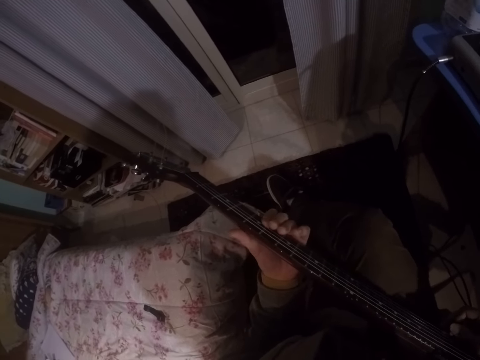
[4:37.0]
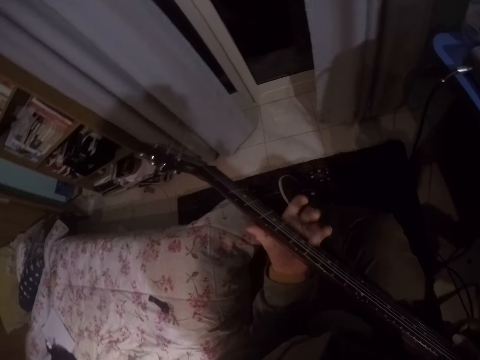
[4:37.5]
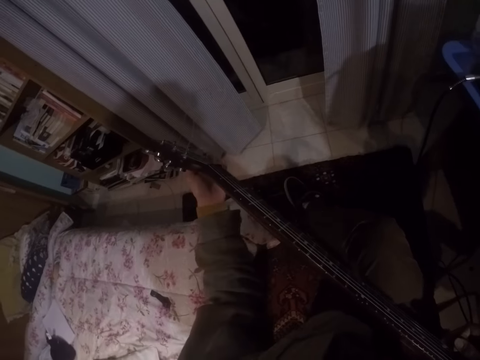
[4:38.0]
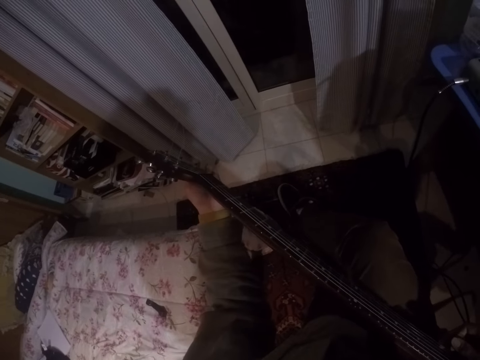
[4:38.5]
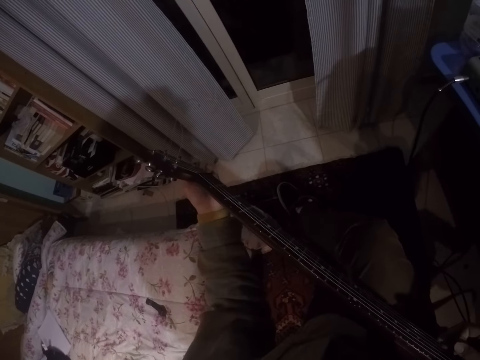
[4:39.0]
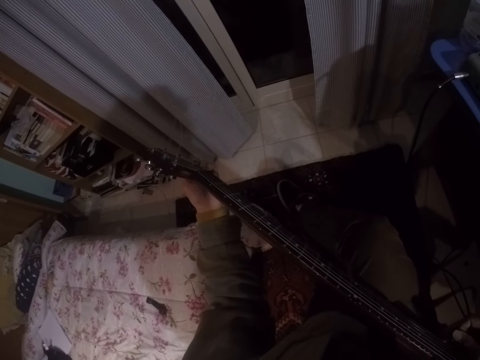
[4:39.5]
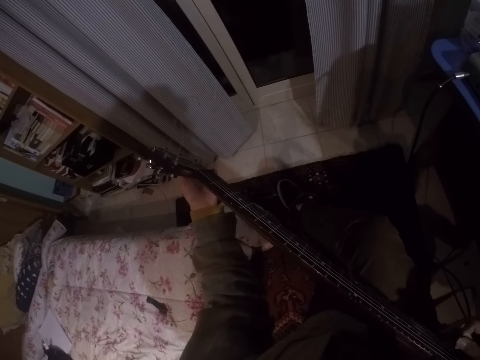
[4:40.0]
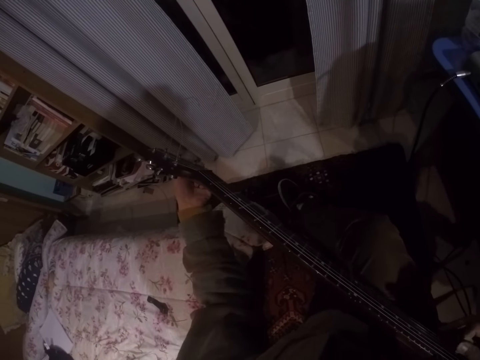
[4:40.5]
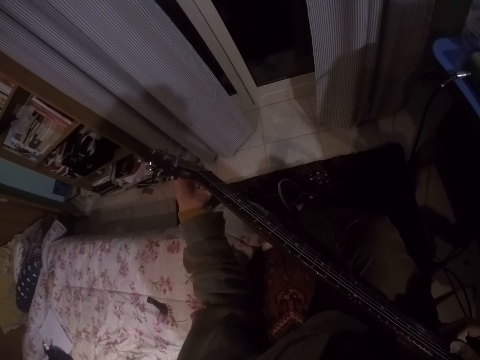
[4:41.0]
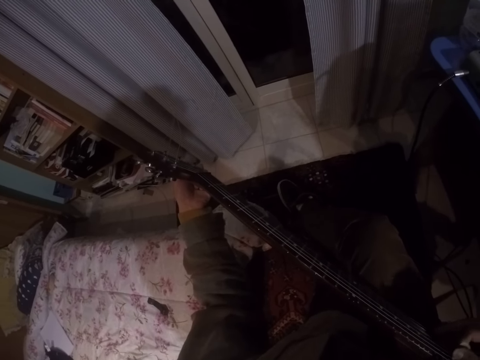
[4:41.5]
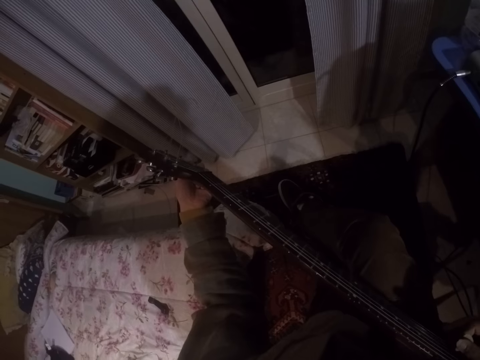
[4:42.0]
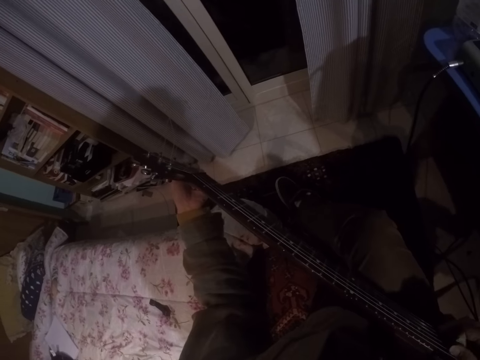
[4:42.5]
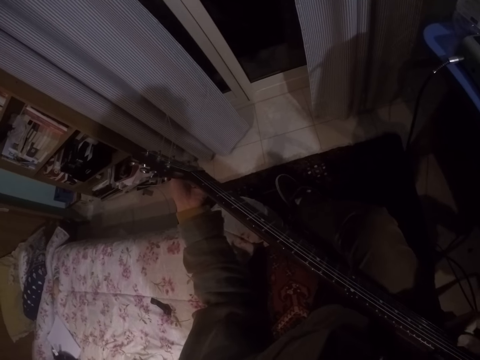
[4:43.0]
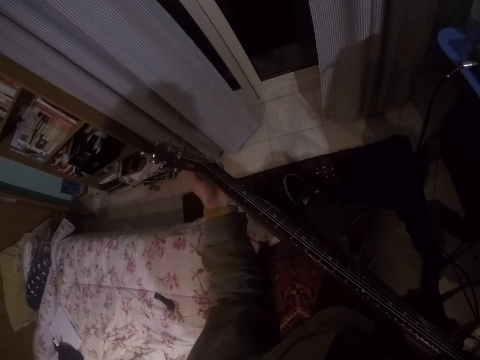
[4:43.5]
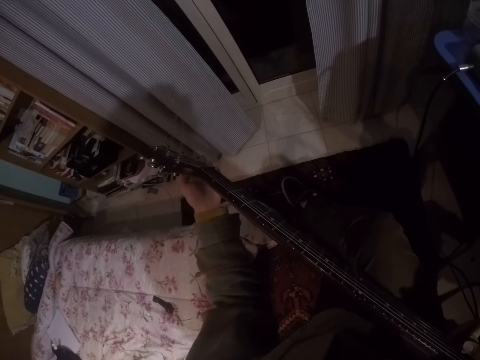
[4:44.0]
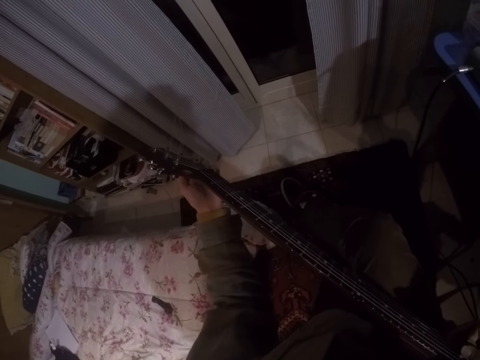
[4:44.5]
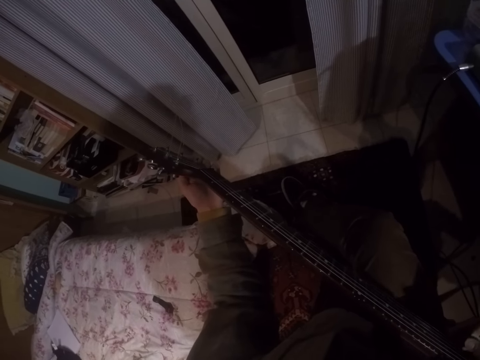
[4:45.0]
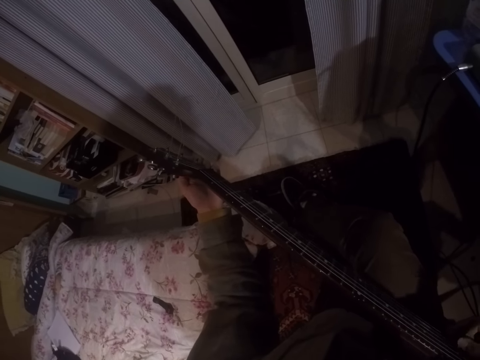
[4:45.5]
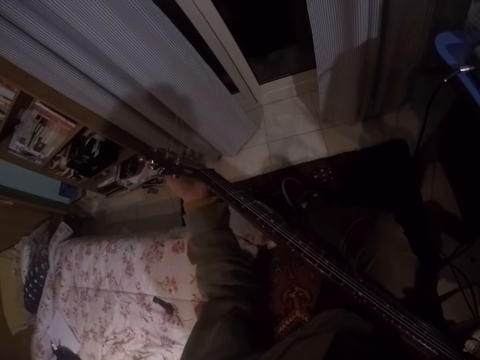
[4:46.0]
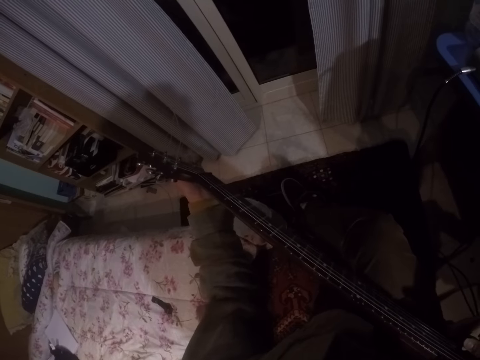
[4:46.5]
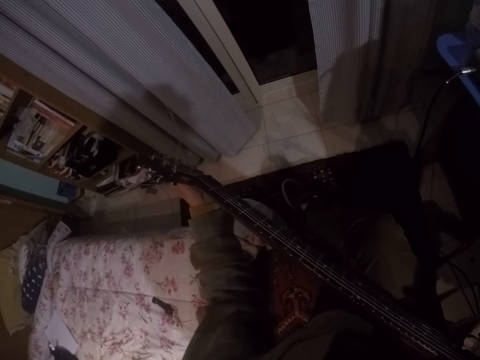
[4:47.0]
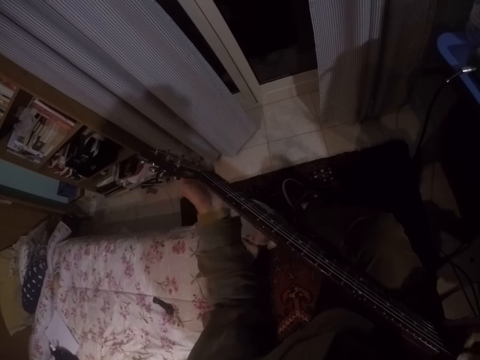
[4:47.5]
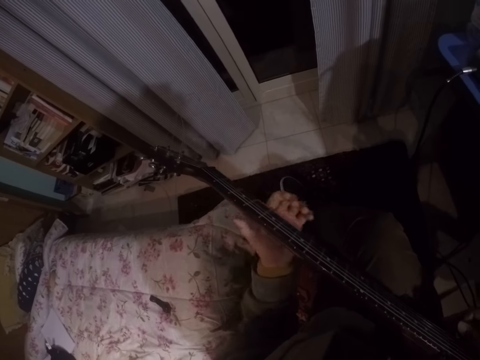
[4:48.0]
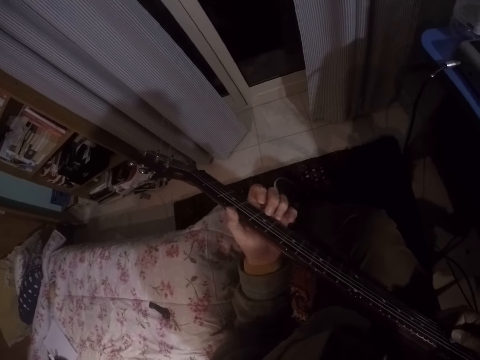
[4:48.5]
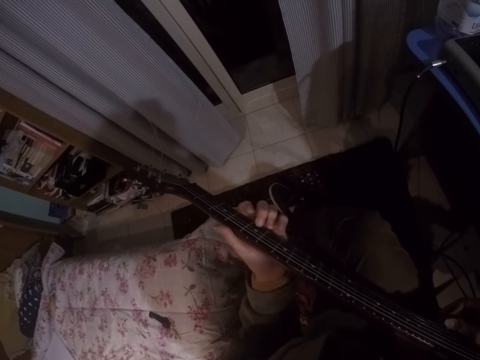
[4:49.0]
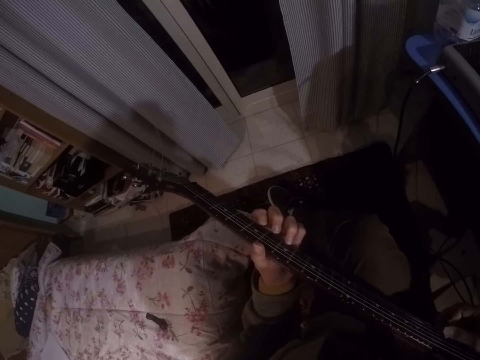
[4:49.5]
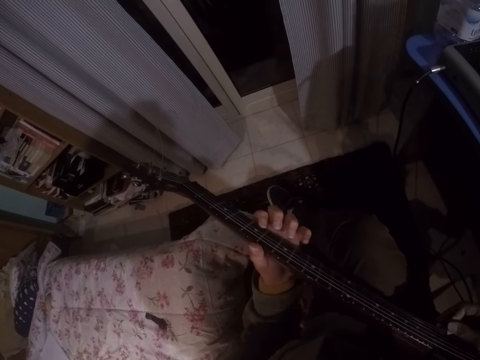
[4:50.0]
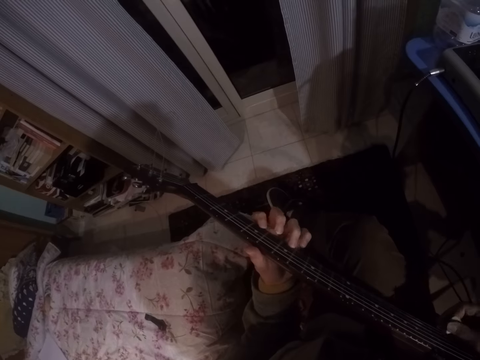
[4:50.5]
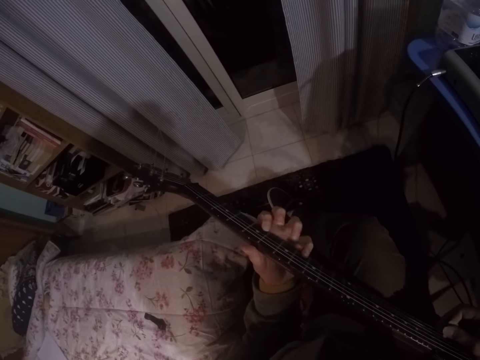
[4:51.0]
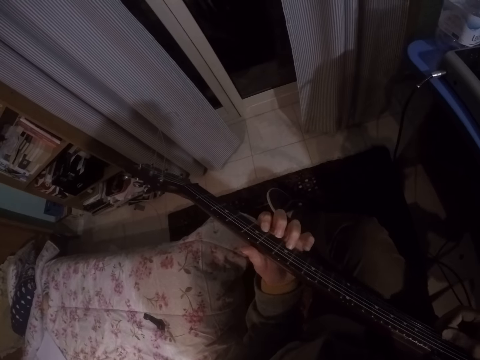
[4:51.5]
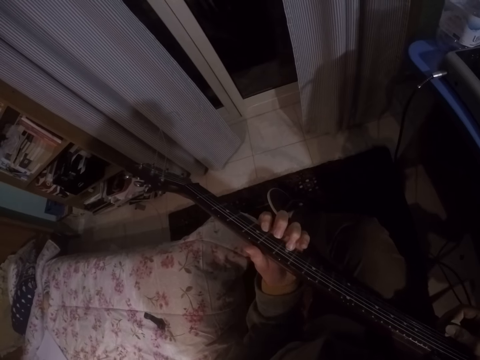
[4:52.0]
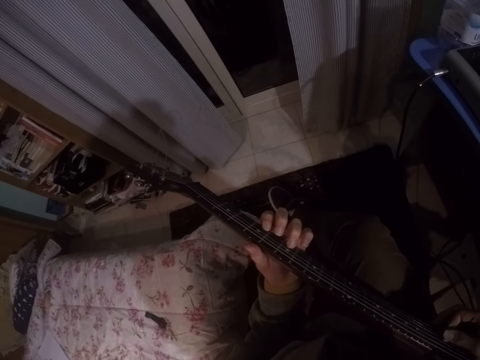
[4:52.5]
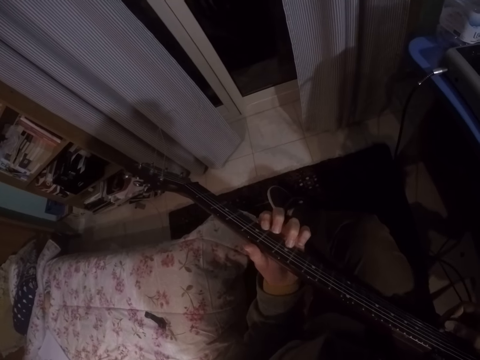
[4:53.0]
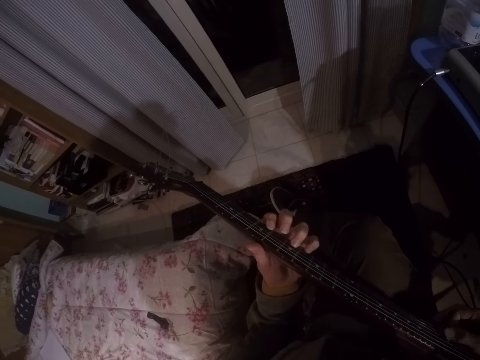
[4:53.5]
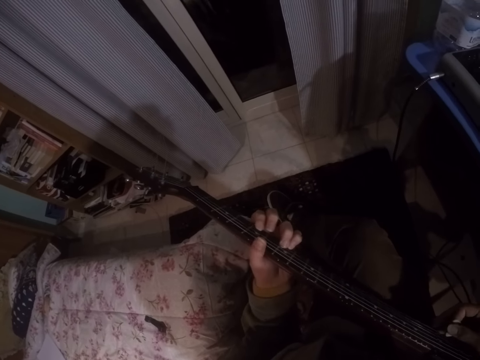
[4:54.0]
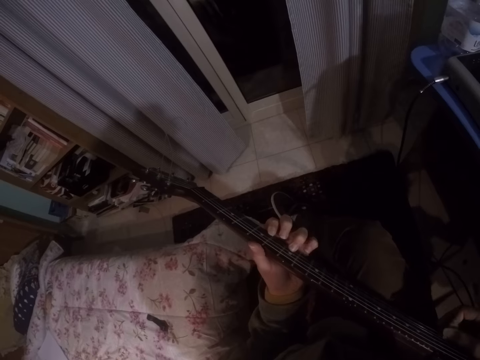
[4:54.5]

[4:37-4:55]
The camera wearer adjusts the guitar strings. They hold the guitar. They play the guitar.

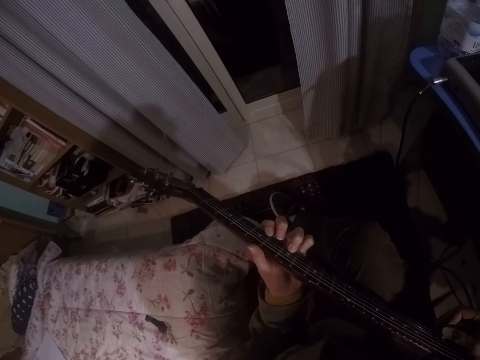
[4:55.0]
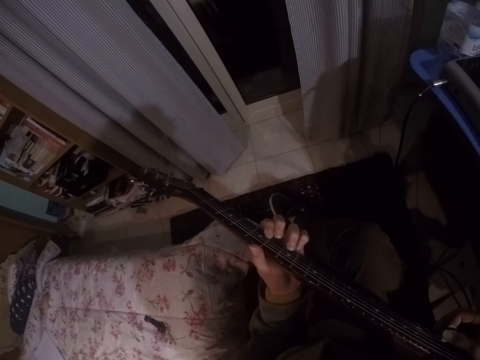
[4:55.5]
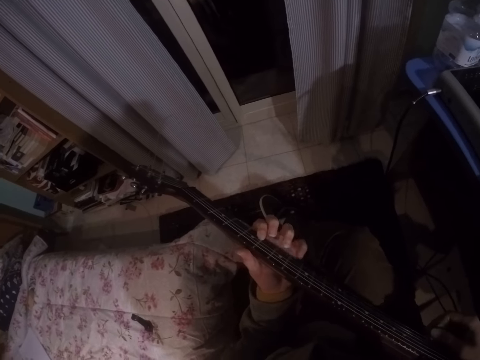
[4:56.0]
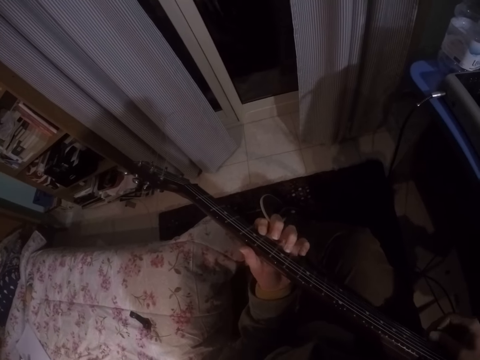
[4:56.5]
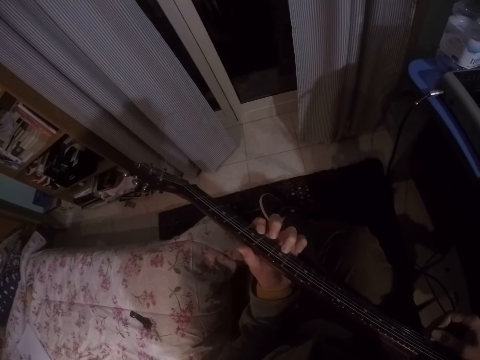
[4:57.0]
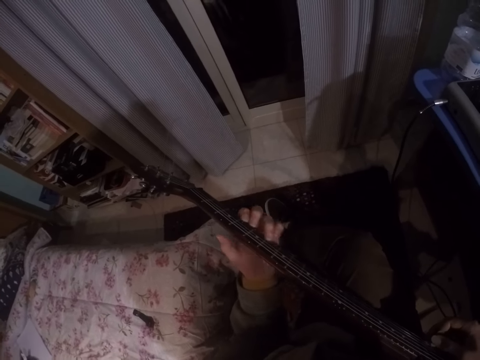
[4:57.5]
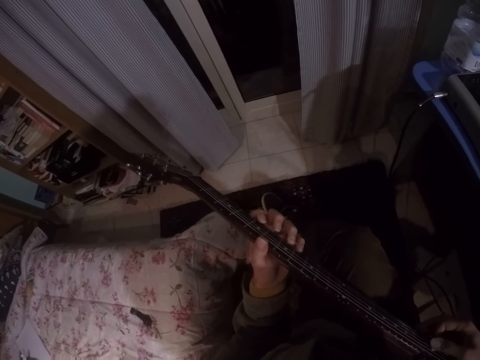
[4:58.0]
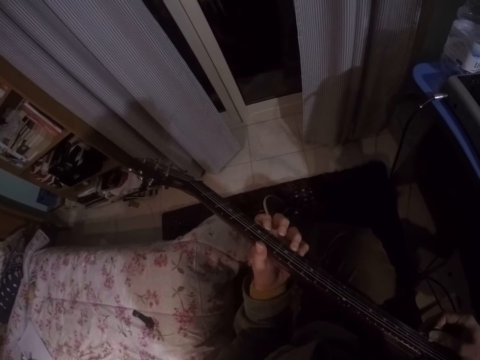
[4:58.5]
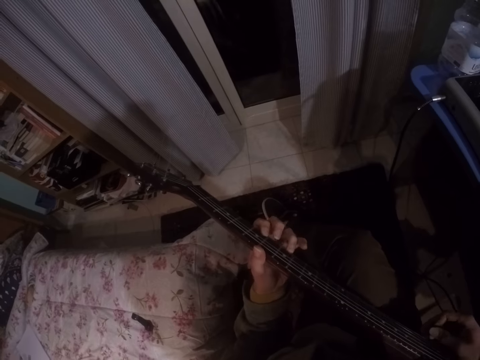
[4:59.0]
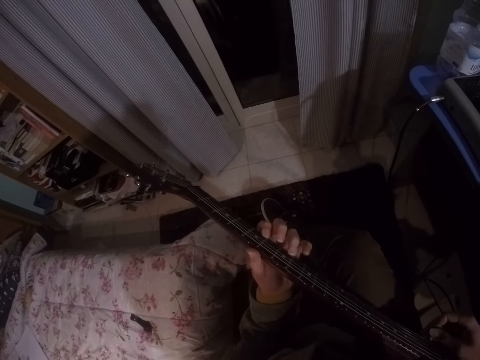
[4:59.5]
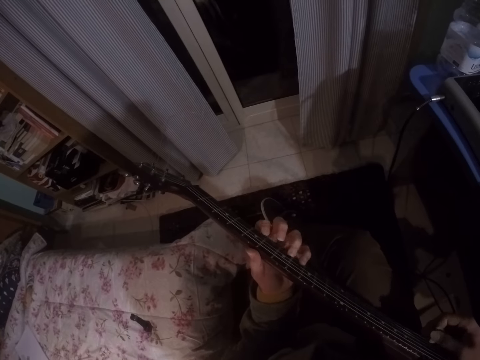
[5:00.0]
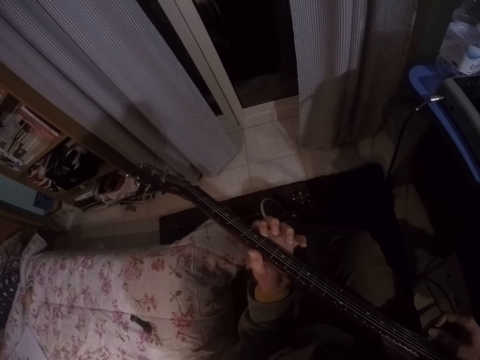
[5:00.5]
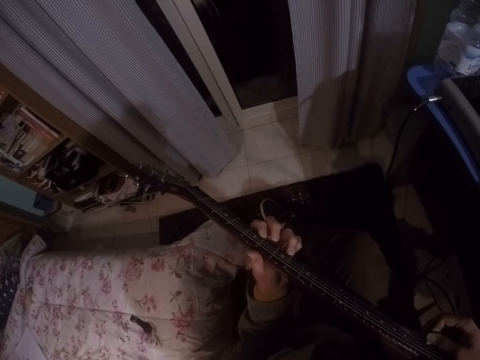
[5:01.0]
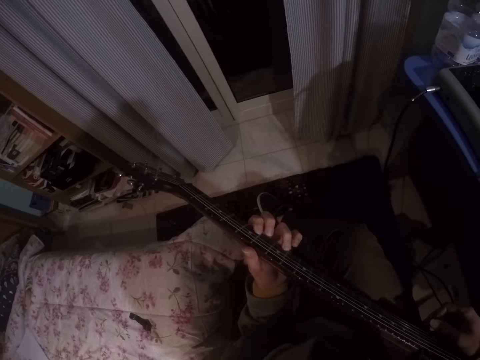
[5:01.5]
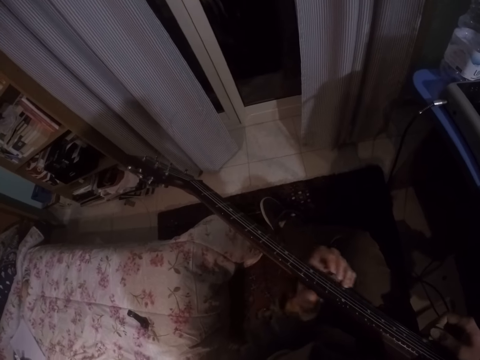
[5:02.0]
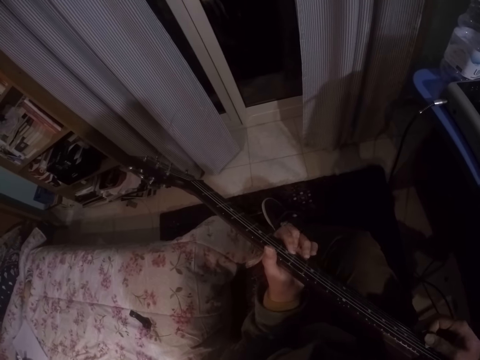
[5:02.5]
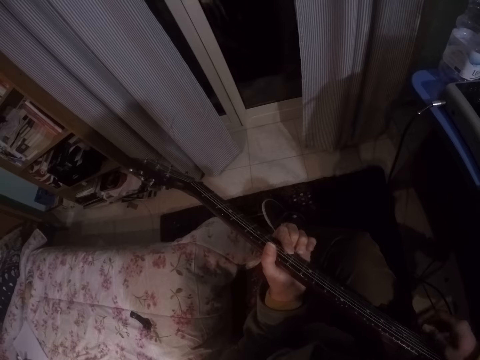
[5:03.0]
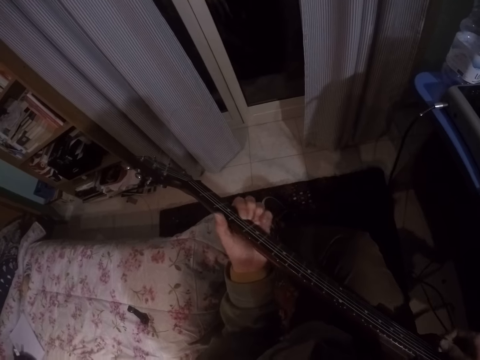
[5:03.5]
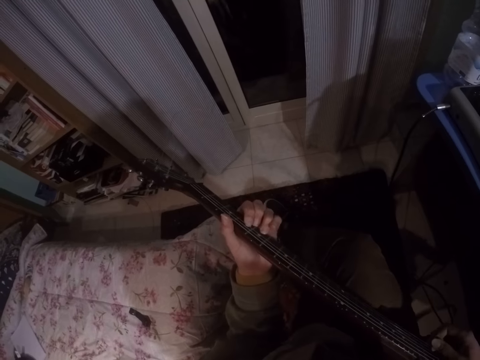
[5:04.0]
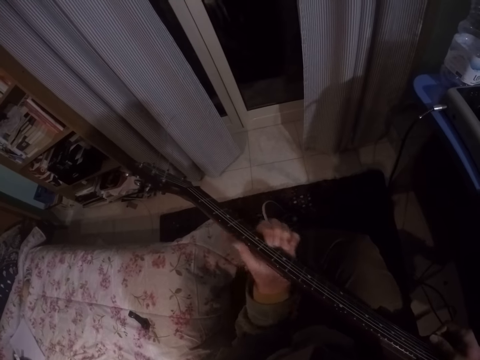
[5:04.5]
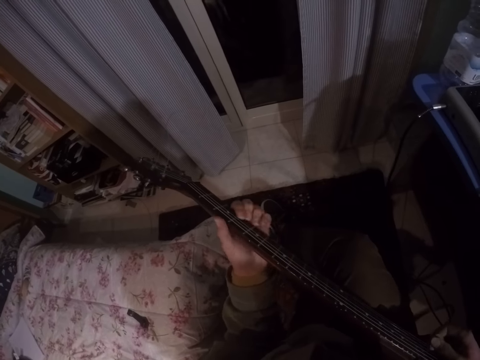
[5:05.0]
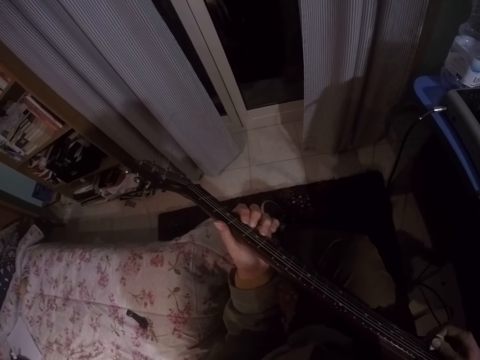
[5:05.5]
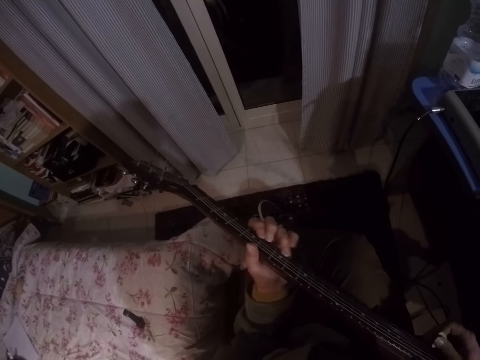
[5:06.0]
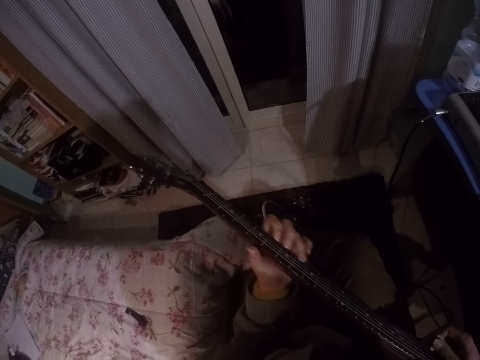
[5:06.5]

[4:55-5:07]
The camera wearer moves the left hand up and down.
